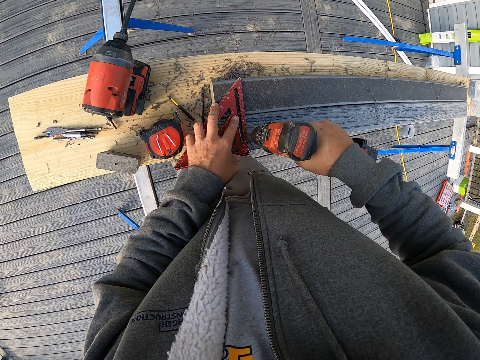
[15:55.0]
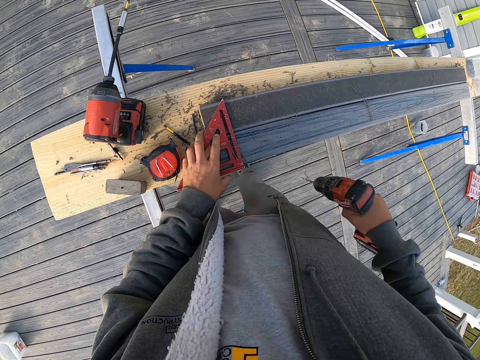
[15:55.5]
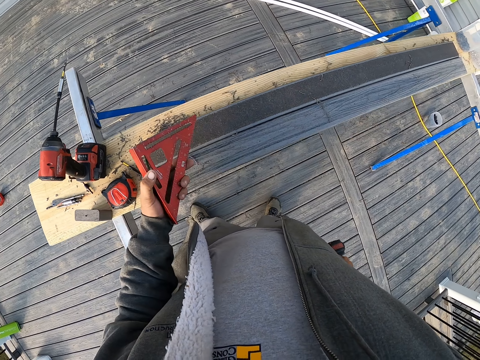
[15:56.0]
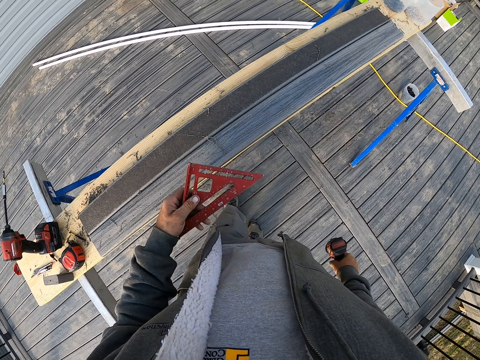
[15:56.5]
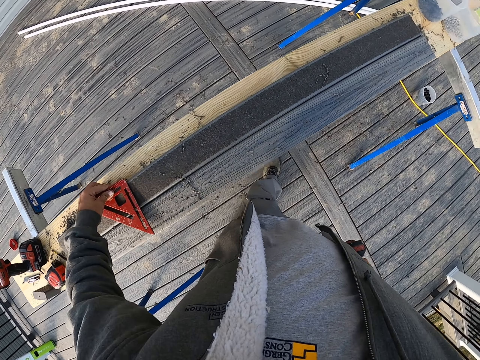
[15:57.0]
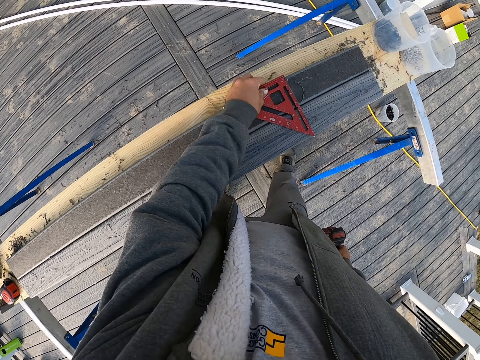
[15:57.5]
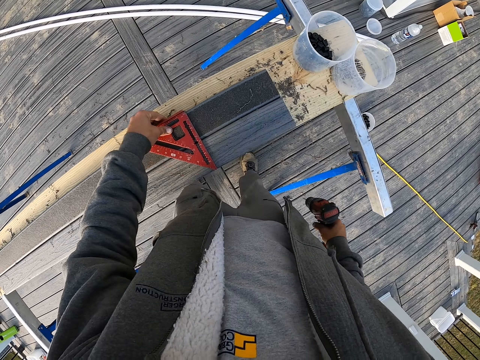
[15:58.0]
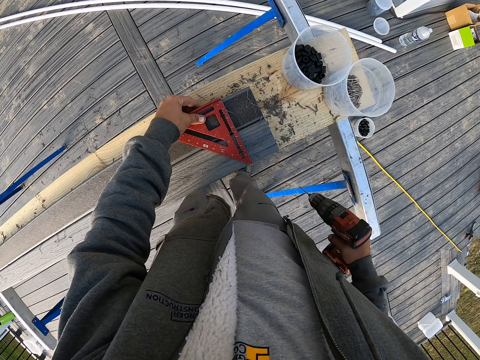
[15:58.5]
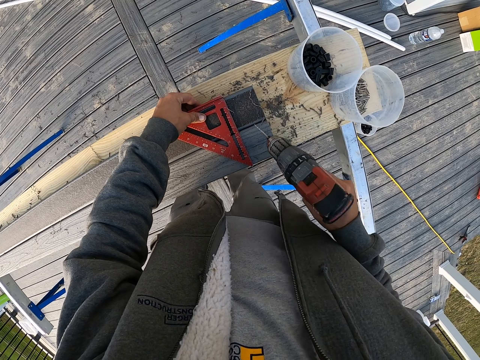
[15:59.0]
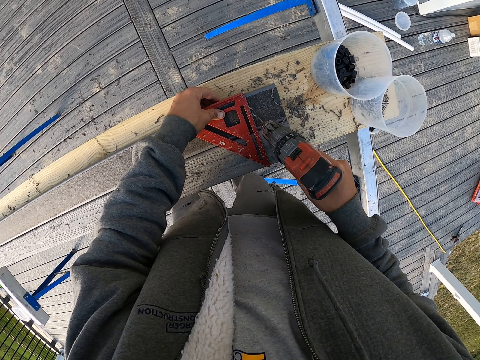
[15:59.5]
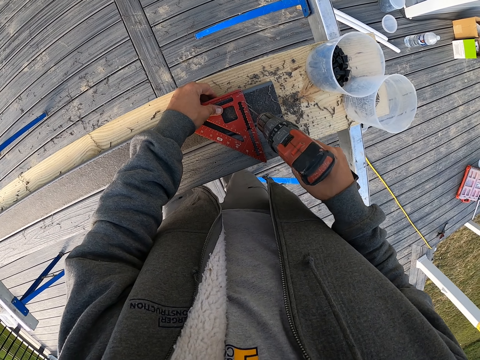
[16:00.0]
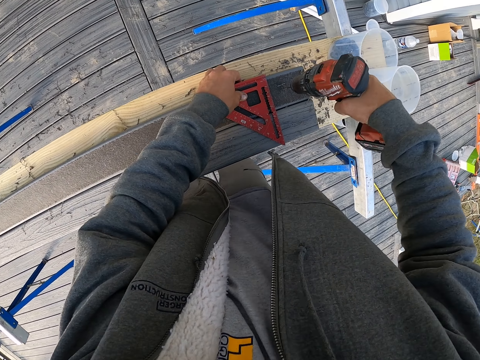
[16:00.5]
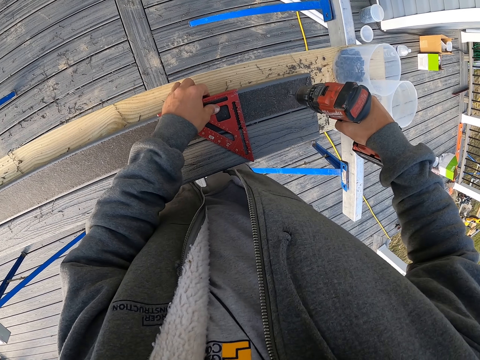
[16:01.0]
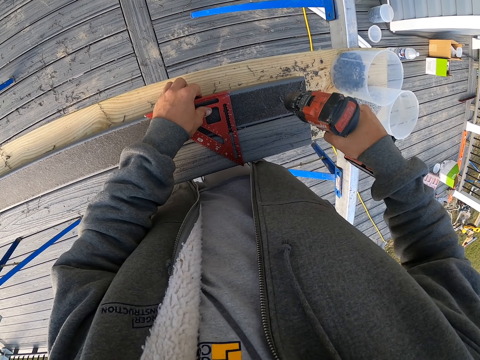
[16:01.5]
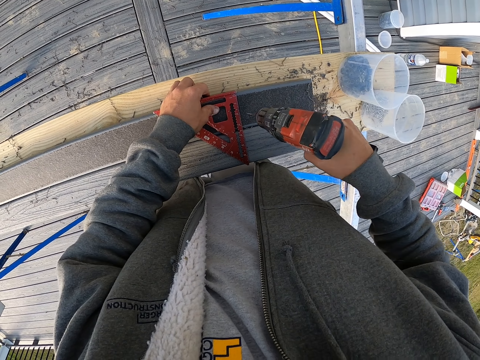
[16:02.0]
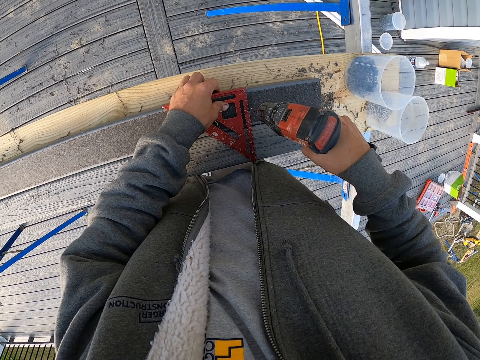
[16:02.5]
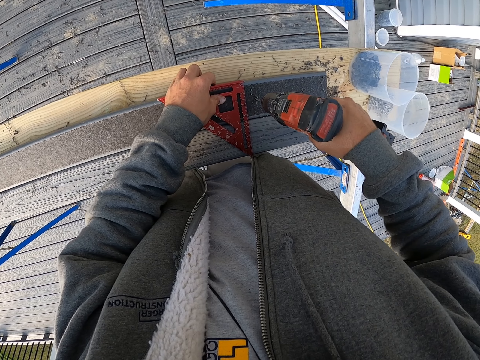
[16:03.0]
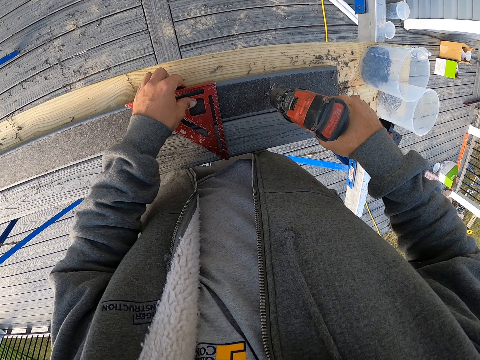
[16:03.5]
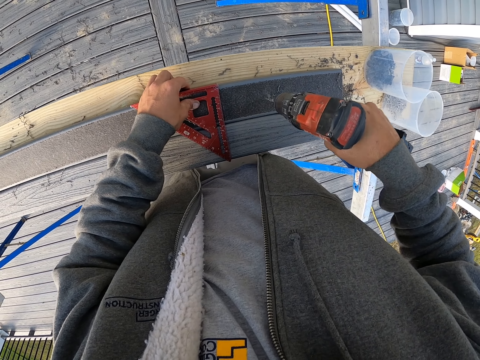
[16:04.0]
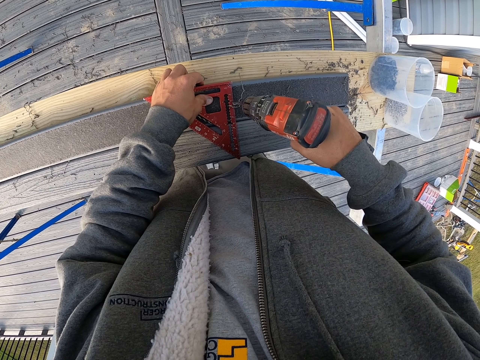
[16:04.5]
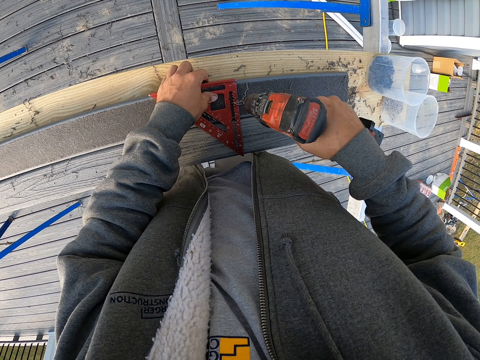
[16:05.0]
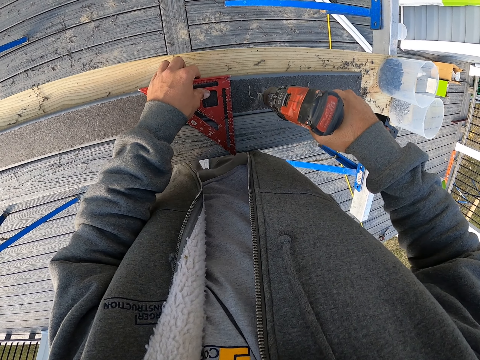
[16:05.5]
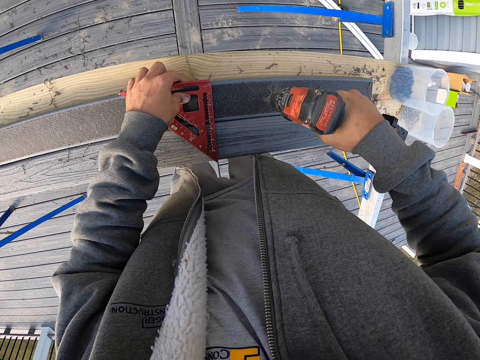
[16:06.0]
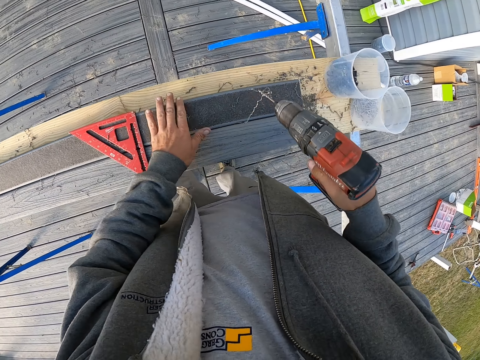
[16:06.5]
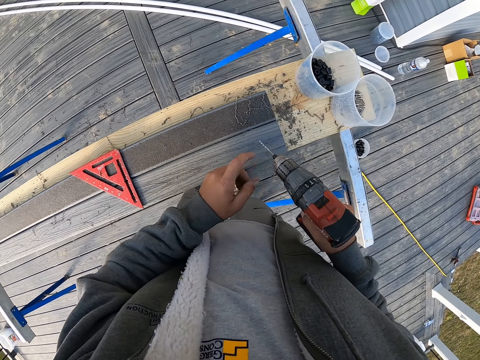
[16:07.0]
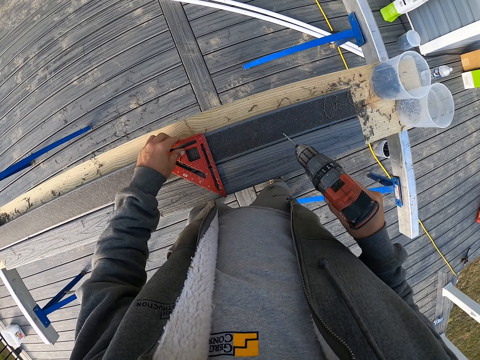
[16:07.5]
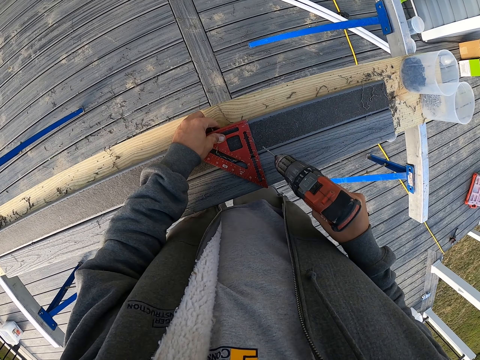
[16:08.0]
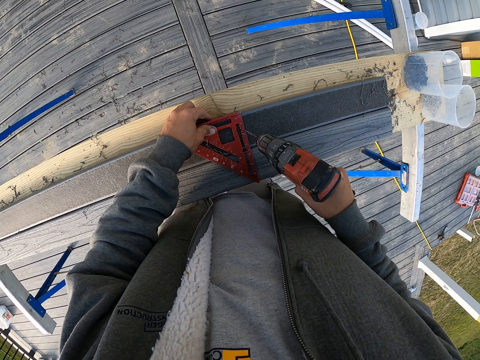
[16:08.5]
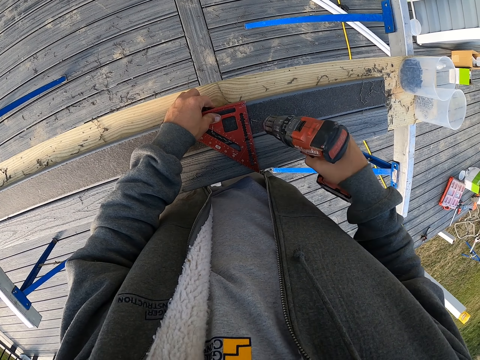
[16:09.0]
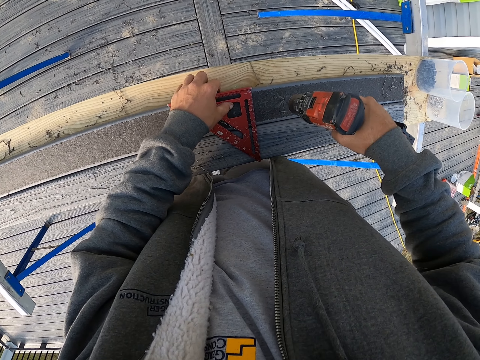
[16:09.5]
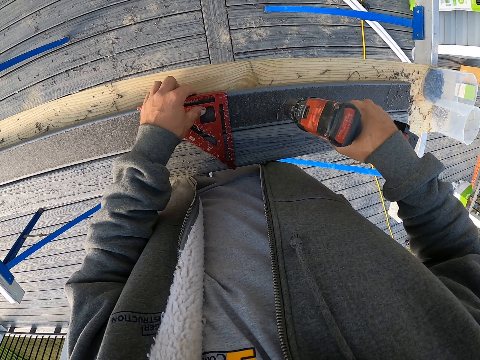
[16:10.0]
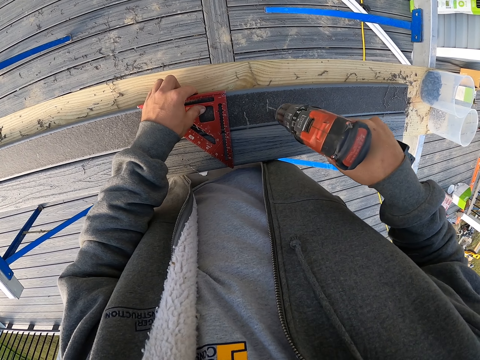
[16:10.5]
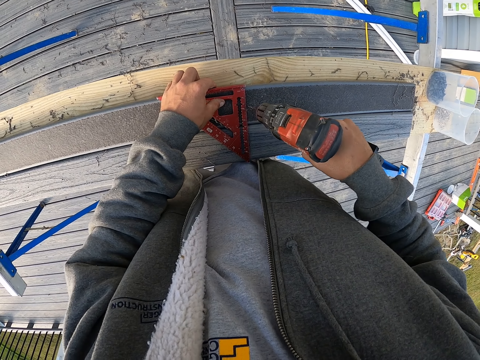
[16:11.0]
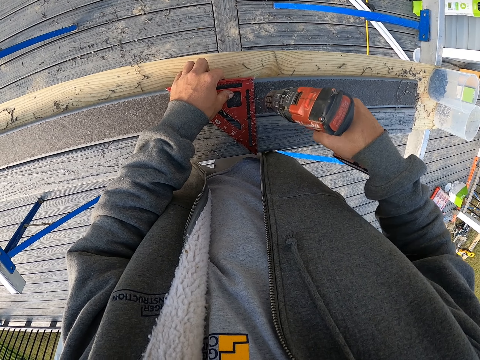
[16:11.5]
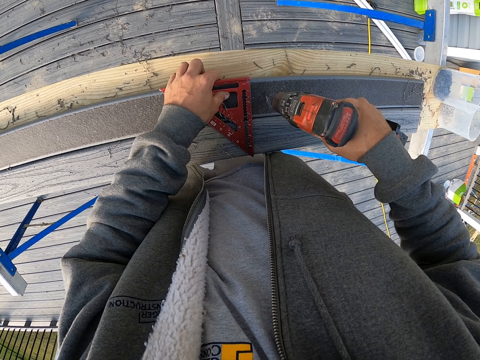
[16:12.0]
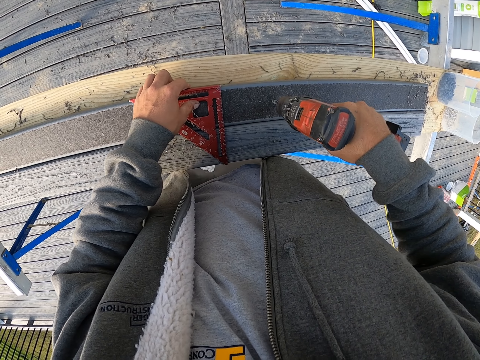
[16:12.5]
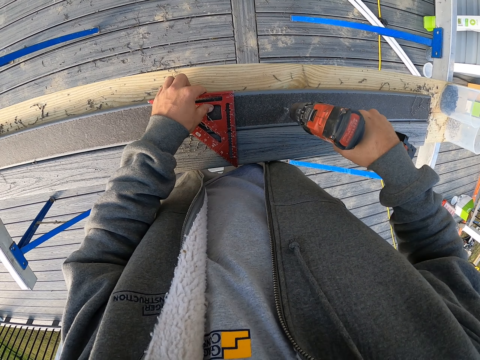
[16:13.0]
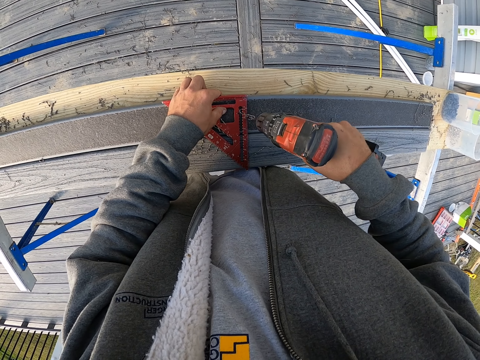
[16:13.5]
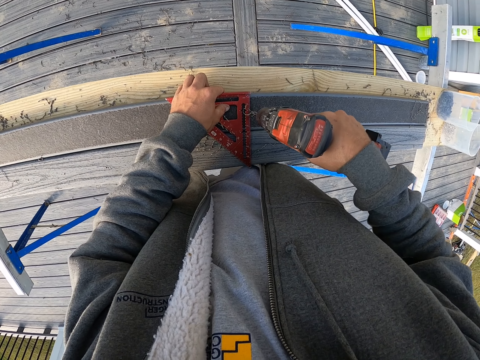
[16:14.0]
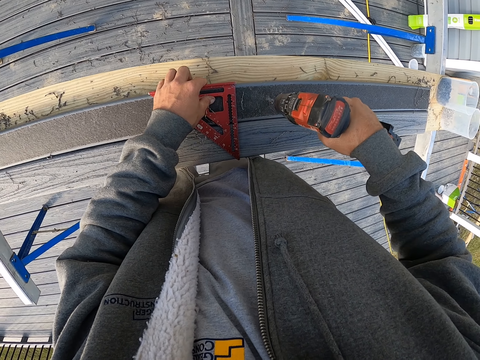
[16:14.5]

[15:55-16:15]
The camera wearer picks up the square ruler. They put the square ruler on the wood. They drill holes into the wood and move the square ruler. They touch the wood and pick up the drill. They drill holes into the wood. They move the square ruler.

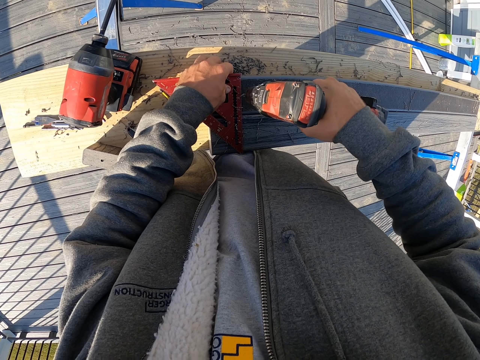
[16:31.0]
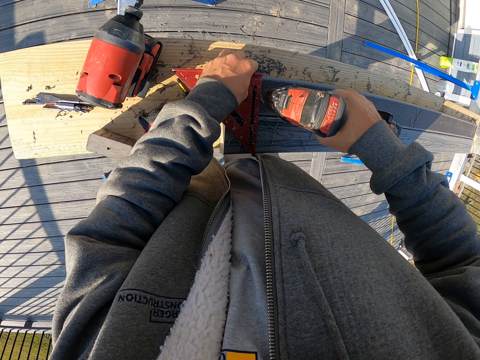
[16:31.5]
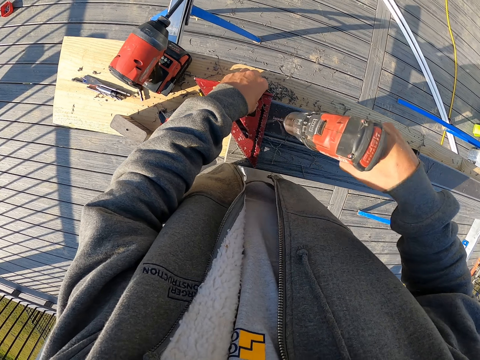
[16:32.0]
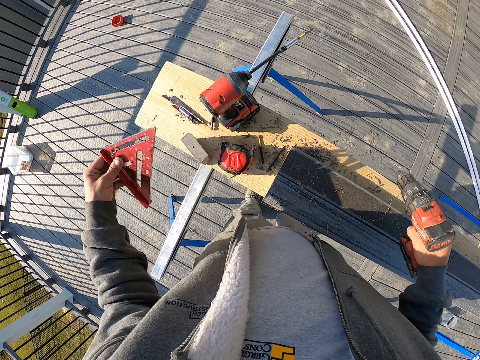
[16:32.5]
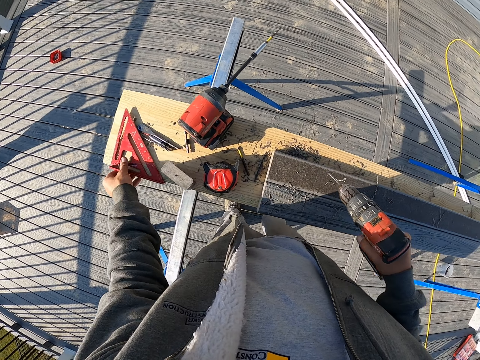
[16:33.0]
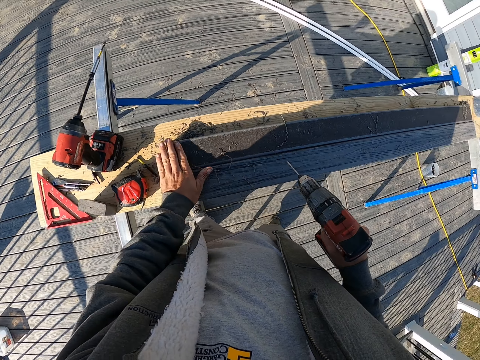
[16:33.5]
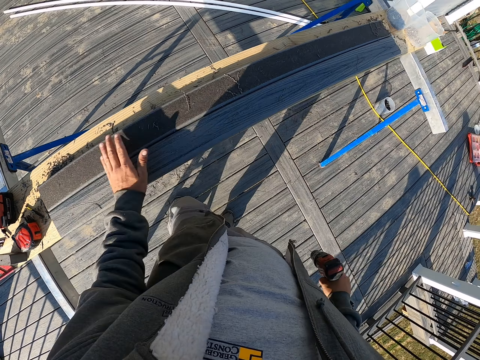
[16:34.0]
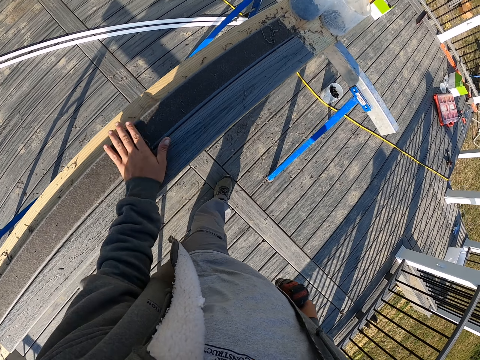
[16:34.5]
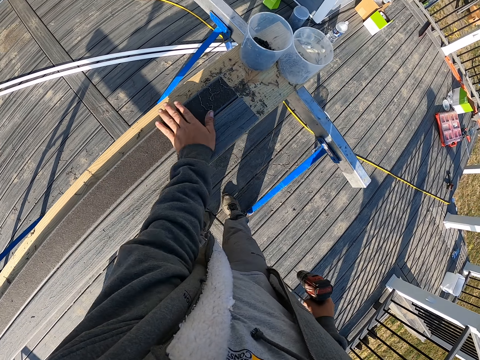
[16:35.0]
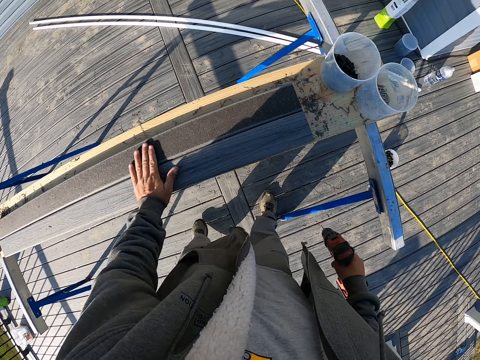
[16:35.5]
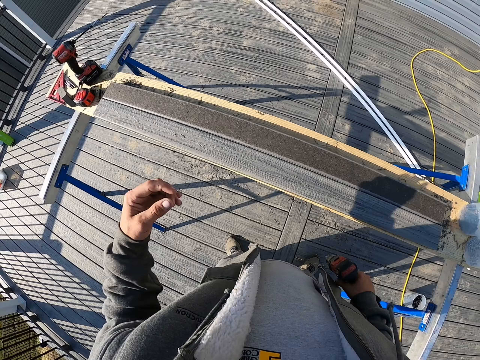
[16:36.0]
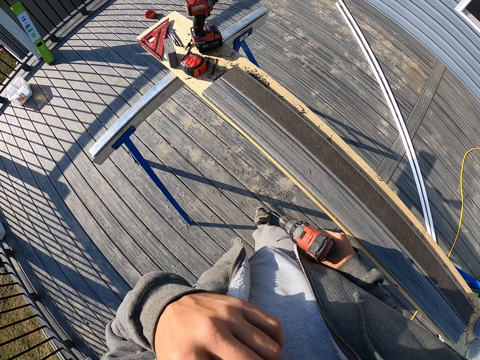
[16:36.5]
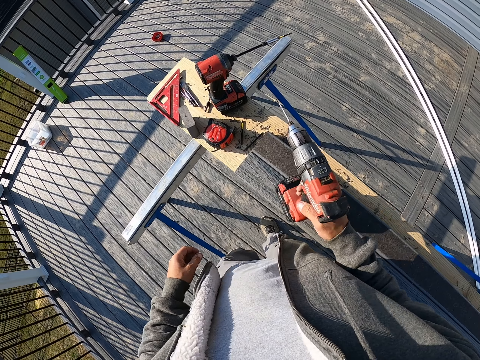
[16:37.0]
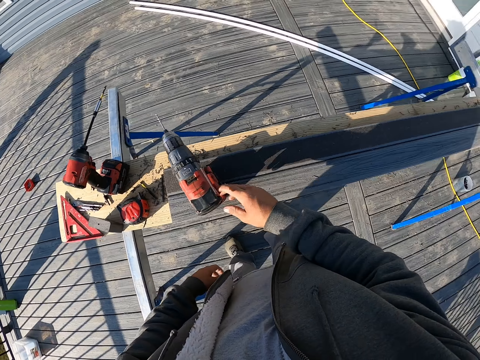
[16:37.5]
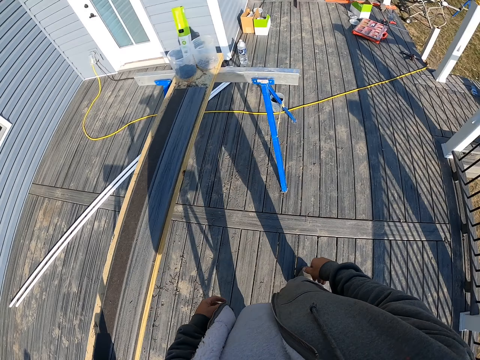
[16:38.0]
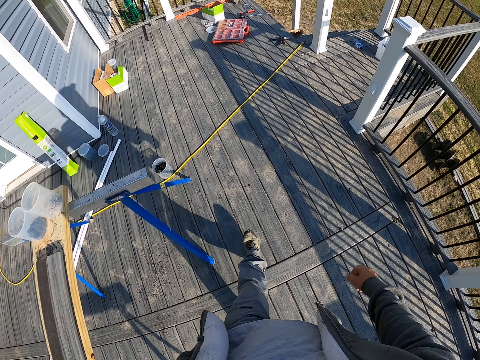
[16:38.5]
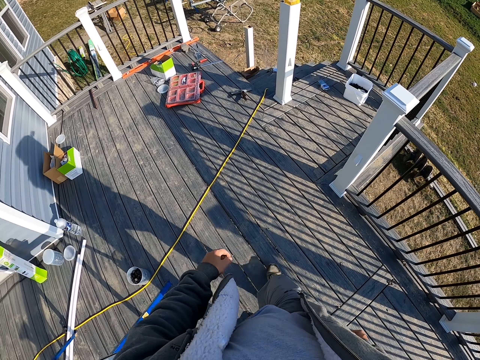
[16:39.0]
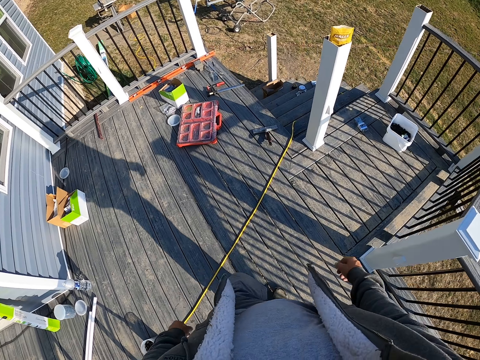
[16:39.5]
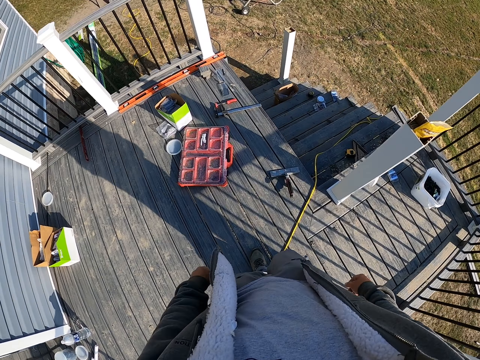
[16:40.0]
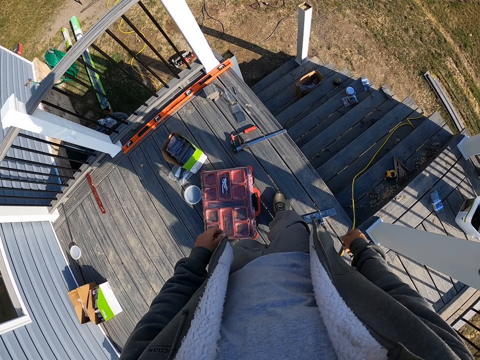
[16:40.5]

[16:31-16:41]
The camera wearer picks up the square ruler. He puts the square ruler on the wood. He wipes the dirt from the wood with his hand. He puts a hand up. He places the drill on the wood. He walks around.
